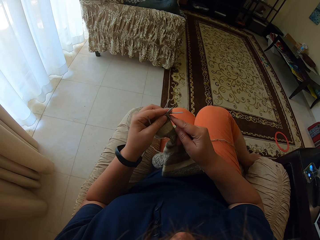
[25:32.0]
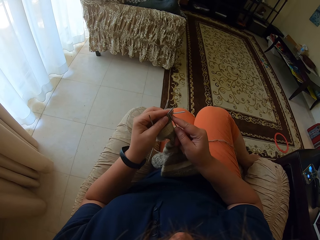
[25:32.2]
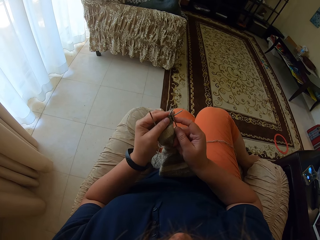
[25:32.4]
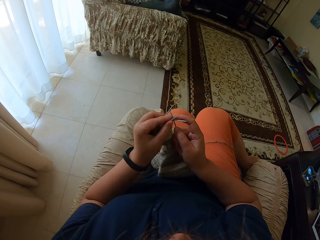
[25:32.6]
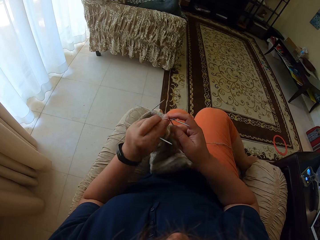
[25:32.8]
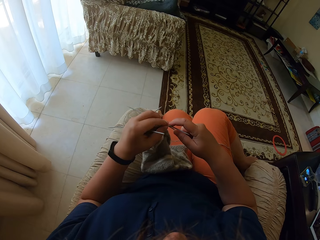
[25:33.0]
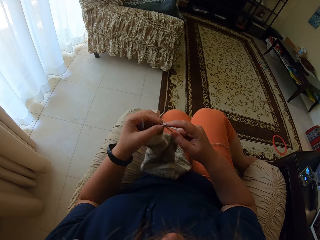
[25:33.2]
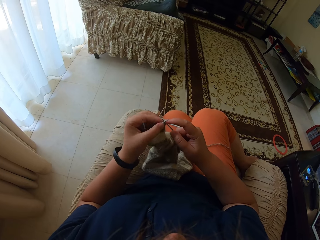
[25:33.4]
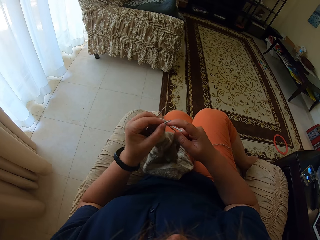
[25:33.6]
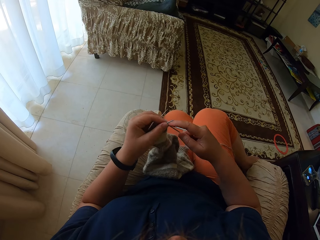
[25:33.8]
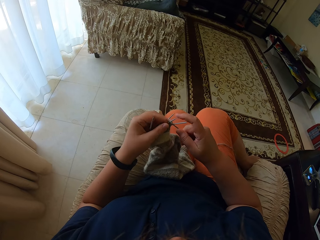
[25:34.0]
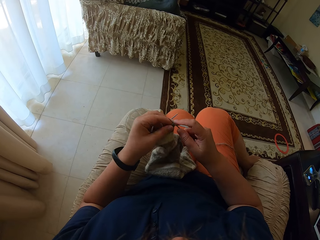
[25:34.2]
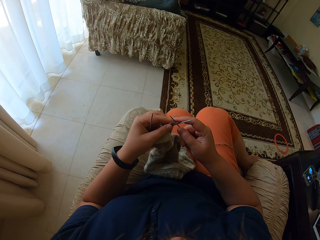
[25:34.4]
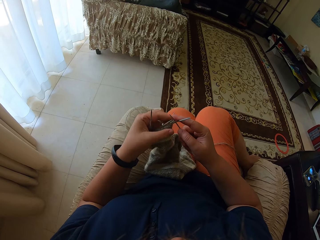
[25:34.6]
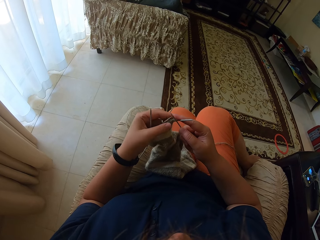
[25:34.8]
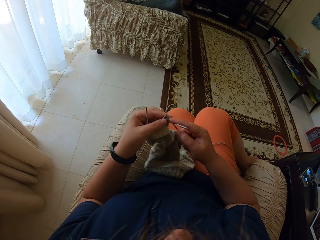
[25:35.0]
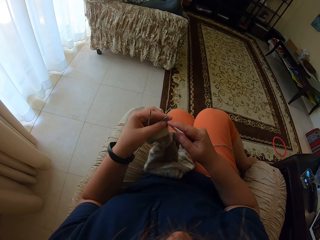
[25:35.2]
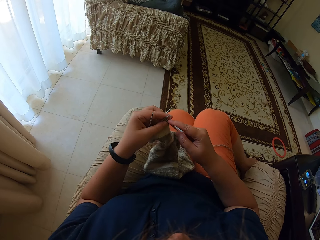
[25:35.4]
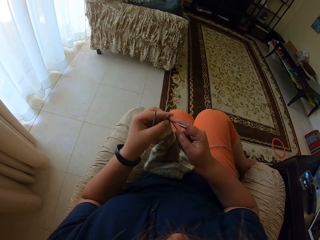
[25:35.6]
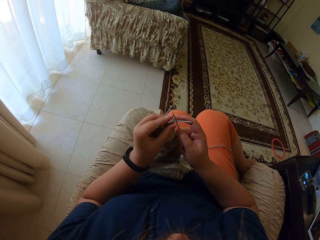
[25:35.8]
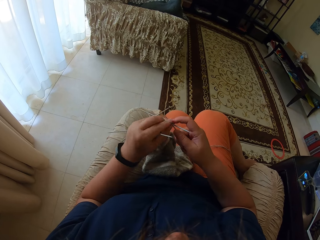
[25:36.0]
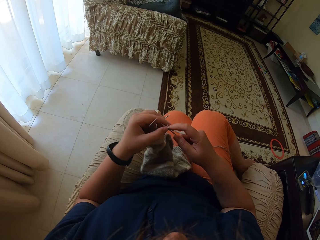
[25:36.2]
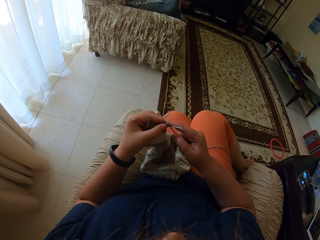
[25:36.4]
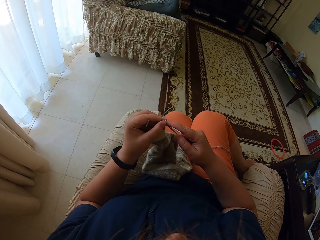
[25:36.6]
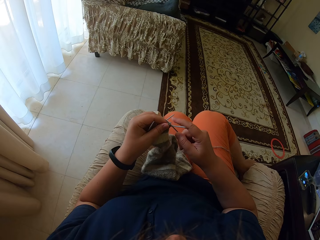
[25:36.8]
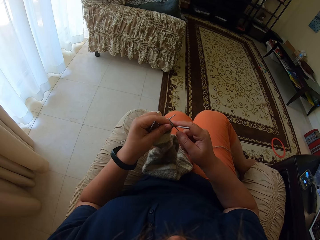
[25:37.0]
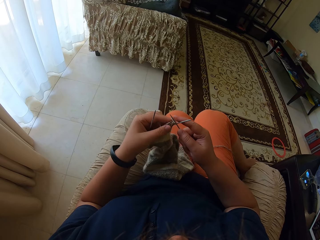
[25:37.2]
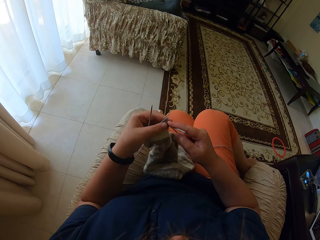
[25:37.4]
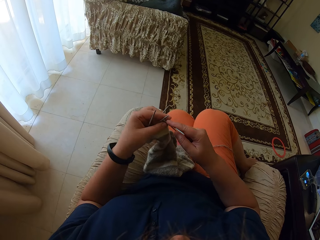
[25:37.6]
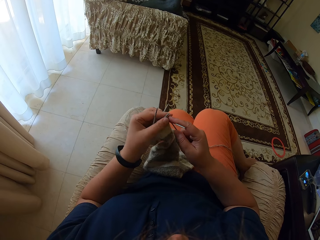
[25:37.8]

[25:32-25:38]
The camera wearer knits a fabric with straight needles.

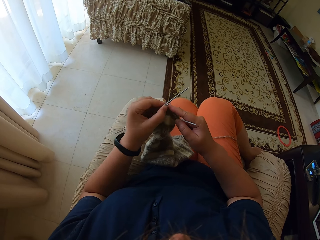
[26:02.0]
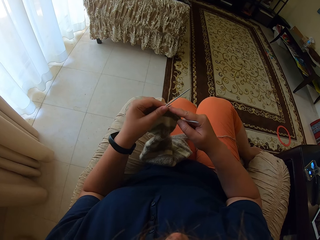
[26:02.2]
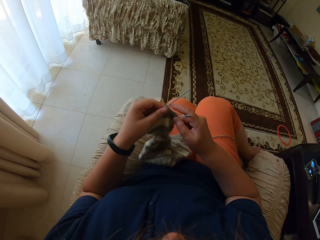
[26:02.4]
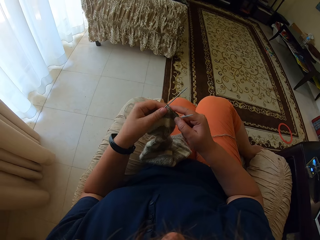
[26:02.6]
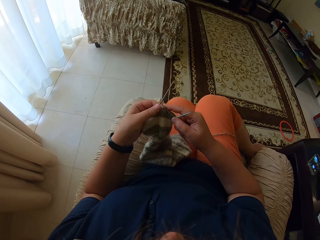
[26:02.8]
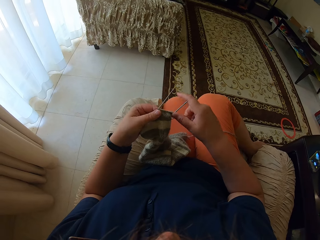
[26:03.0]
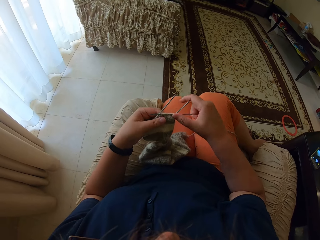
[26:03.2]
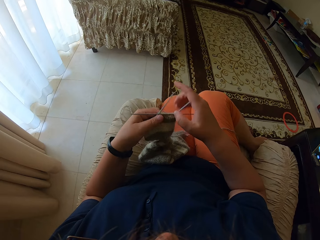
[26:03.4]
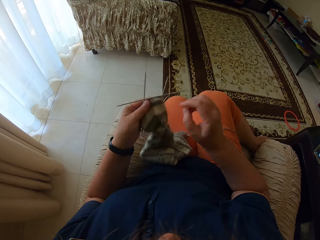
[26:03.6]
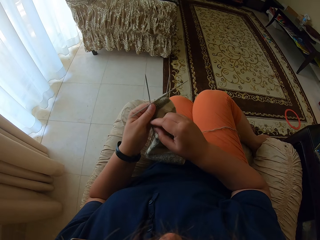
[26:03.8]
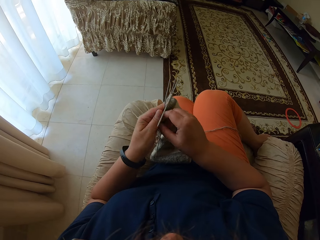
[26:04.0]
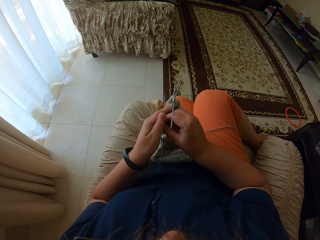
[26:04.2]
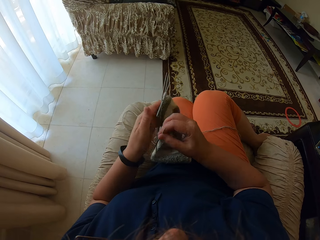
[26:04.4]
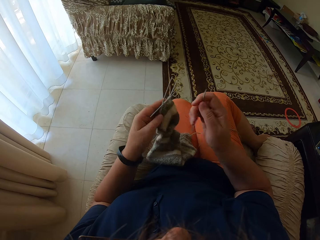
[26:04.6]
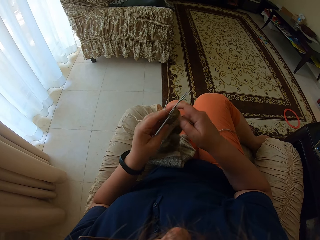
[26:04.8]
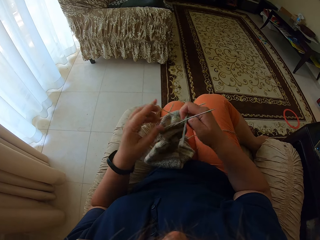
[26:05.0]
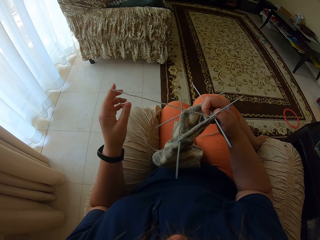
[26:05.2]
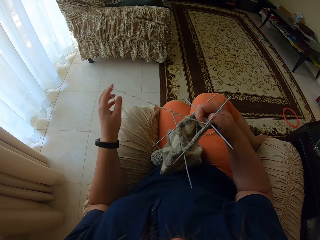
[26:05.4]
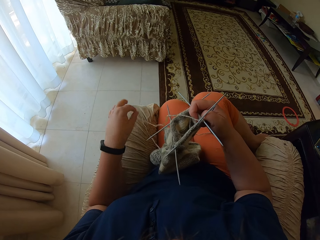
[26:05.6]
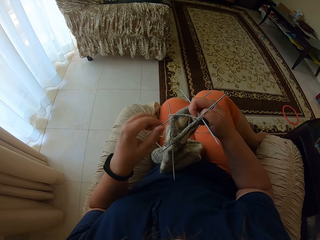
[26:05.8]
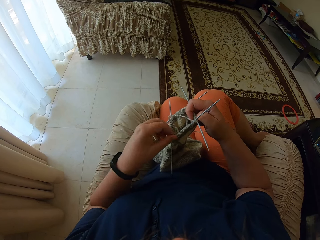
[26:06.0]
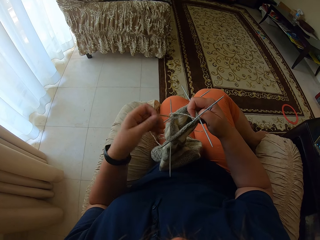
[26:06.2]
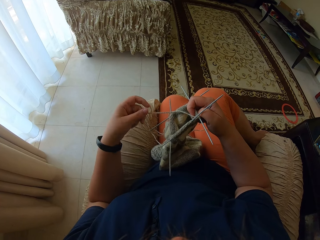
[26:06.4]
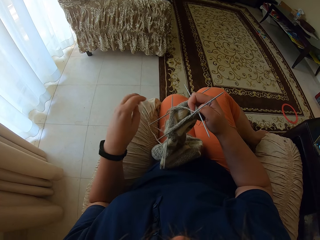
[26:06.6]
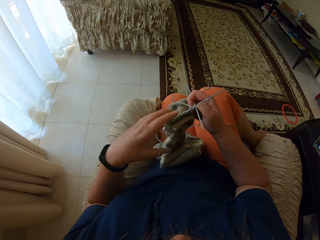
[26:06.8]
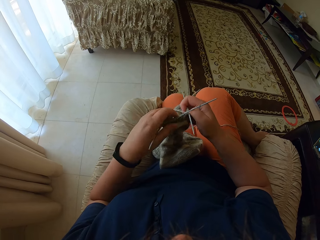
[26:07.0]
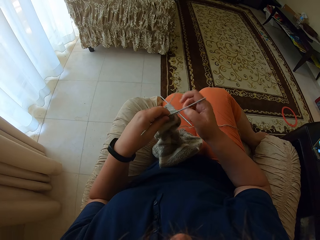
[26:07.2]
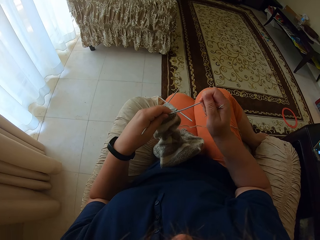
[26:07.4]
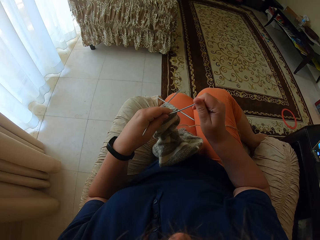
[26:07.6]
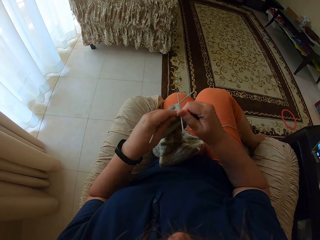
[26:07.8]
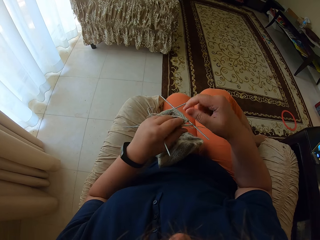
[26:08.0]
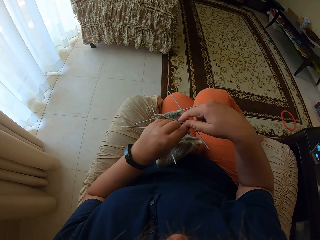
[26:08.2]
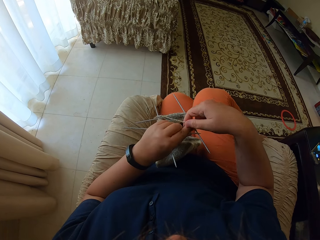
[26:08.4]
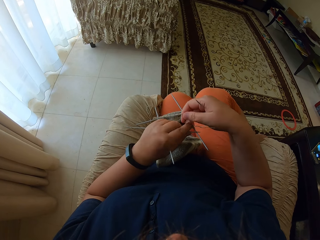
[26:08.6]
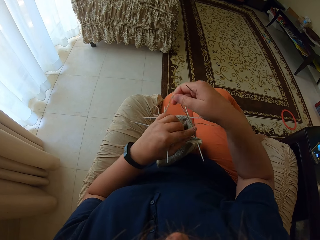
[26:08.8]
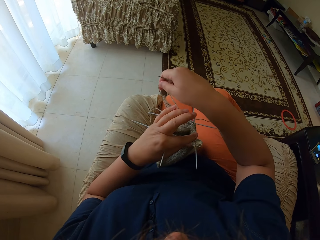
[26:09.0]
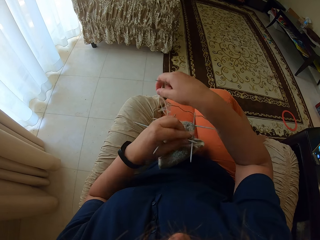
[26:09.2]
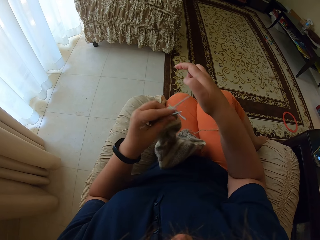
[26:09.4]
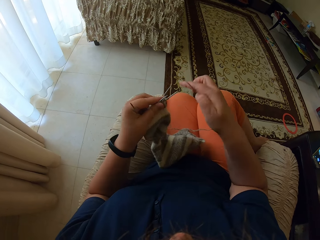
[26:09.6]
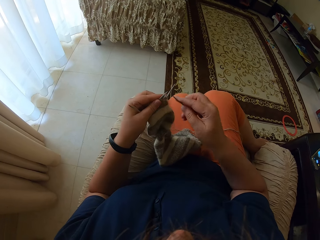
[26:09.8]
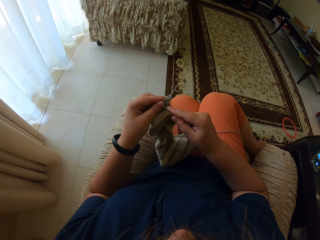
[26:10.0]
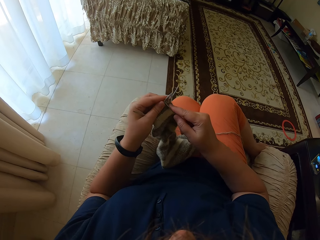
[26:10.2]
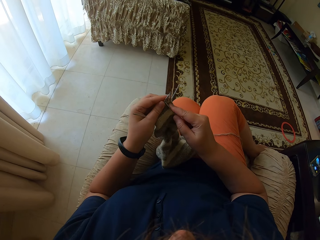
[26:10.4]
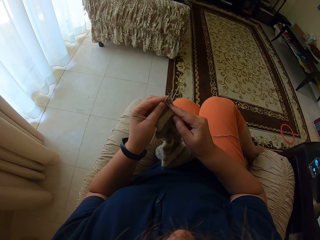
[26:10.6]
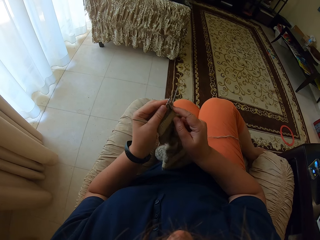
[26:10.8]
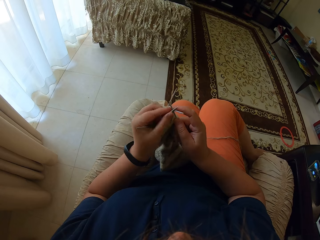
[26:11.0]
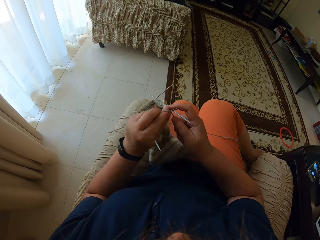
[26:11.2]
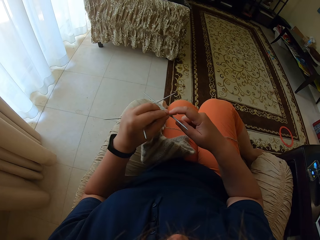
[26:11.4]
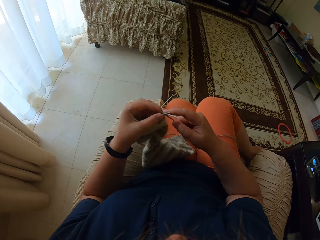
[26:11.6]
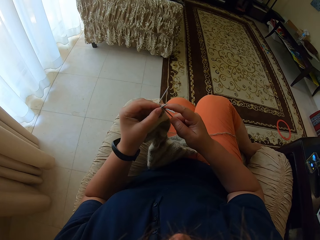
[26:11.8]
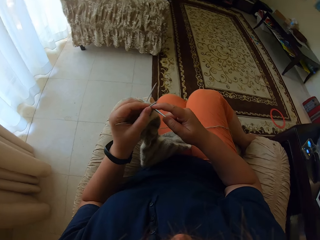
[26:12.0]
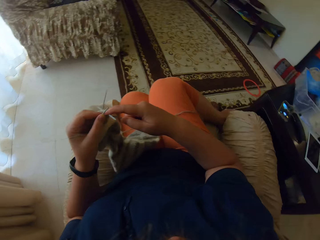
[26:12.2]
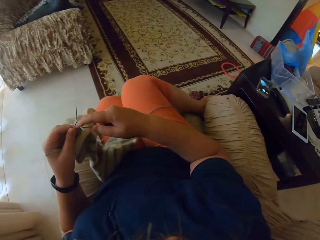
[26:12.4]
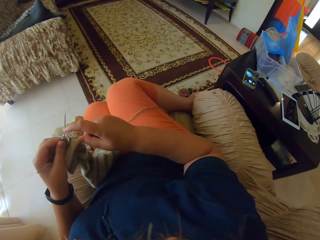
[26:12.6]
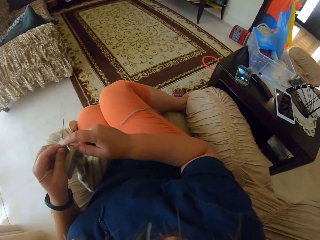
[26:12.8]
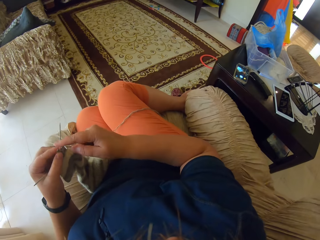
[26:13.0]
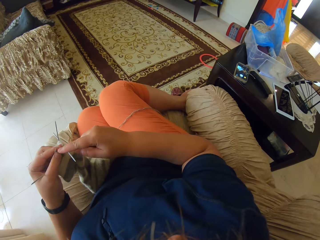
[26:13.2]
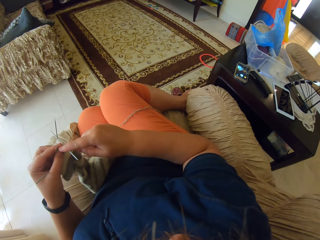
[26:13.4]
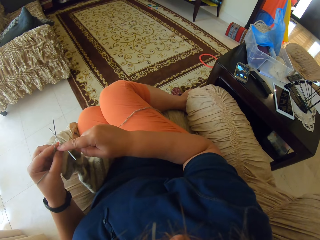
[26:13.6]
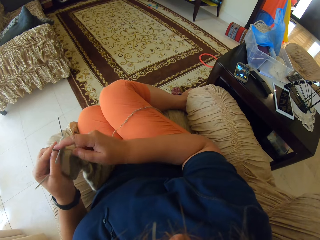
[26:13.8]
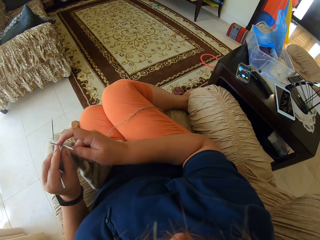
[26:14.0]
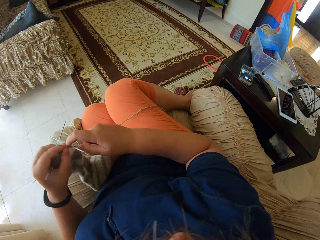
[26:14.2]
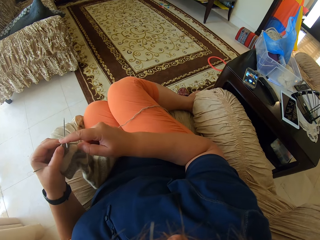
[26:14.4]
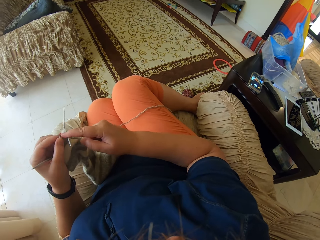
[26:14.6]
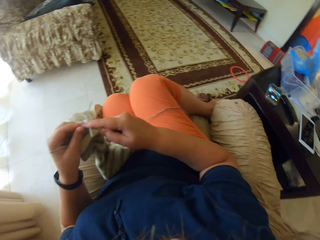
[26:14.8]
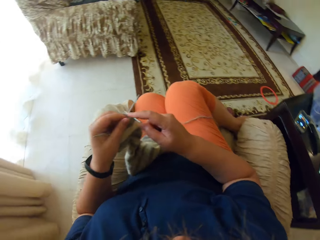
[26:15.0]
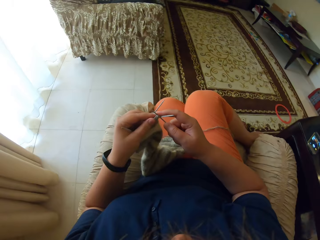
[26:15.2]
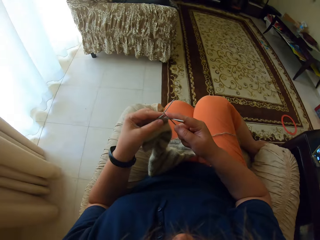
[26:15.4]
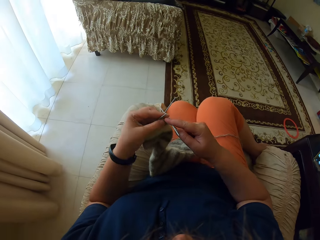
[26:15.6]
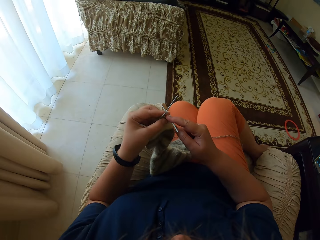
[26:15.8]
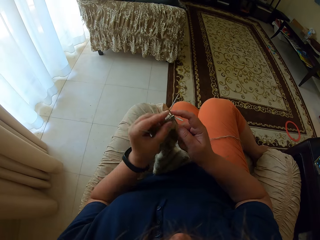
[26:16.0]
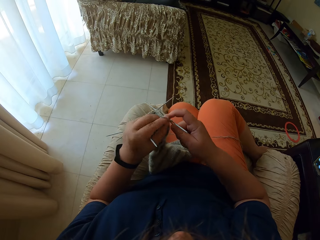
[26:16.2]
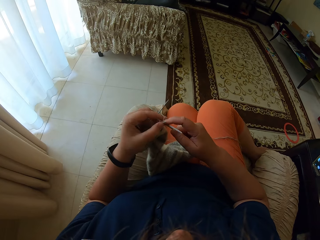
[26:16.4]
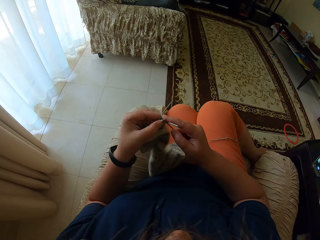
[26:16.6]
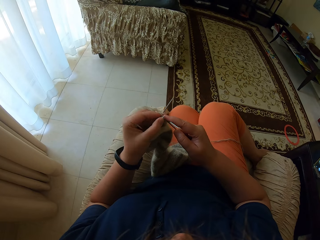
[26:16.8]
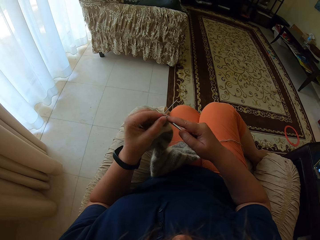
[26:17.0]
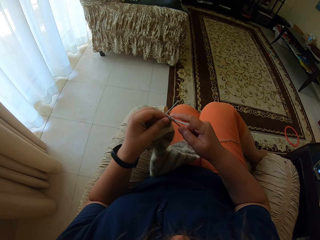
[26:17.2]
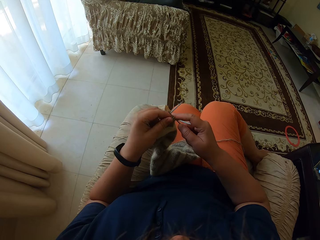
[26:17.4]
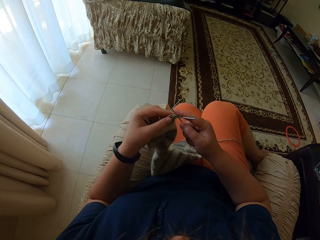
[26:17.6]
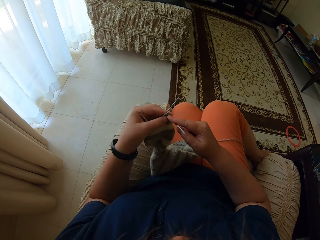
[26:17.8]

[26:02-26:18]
The camera wearer takes a straight needle from the left hand. They unroll yarn from the hand. They straighten the thread. They straighten the yarn. They knit a fabric with straight needles. They look towards the right.
